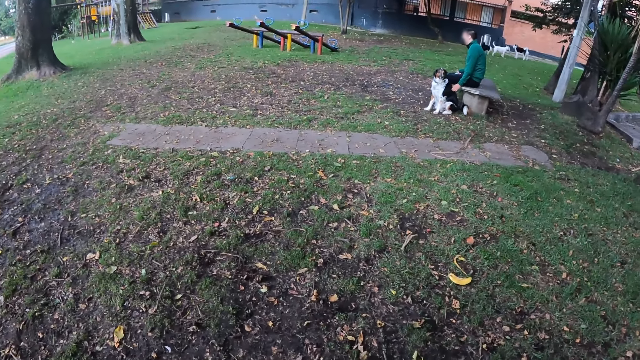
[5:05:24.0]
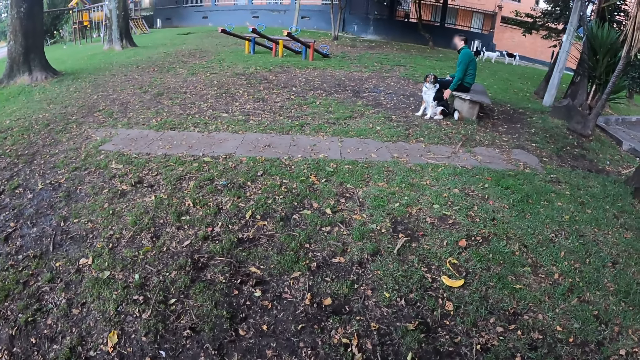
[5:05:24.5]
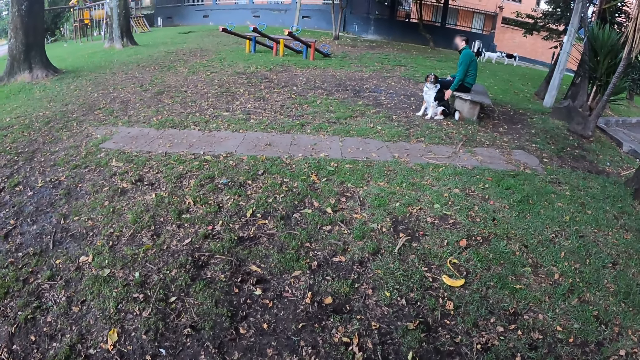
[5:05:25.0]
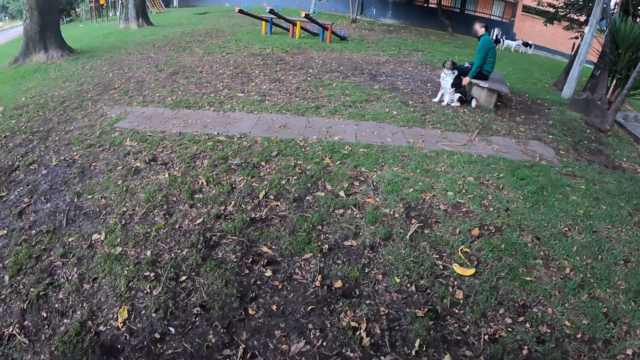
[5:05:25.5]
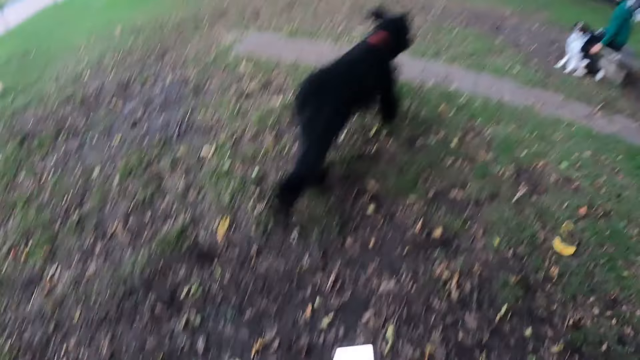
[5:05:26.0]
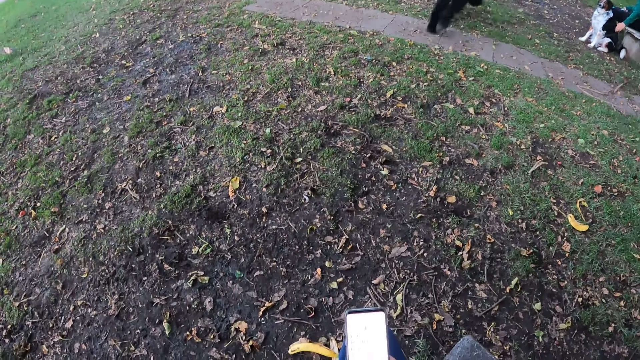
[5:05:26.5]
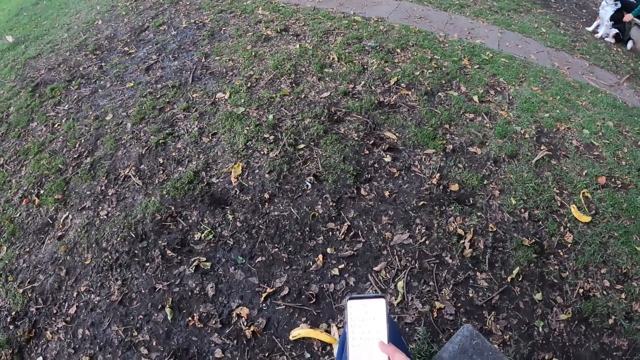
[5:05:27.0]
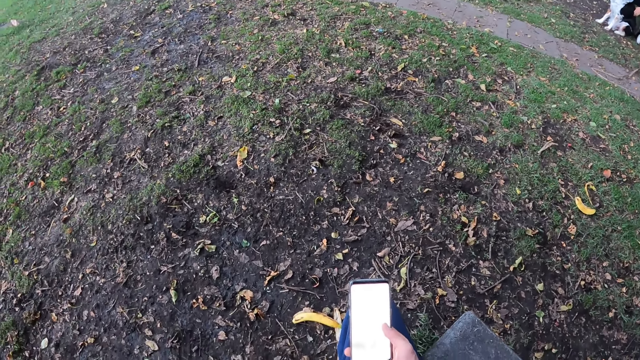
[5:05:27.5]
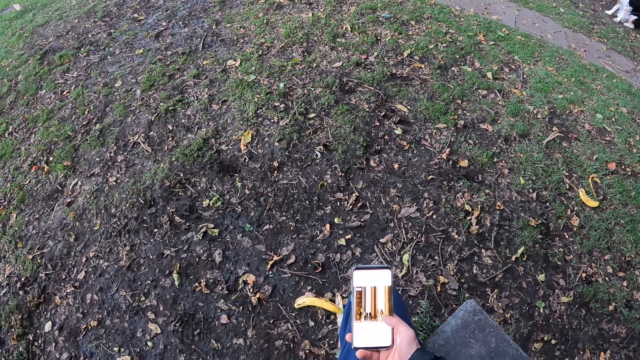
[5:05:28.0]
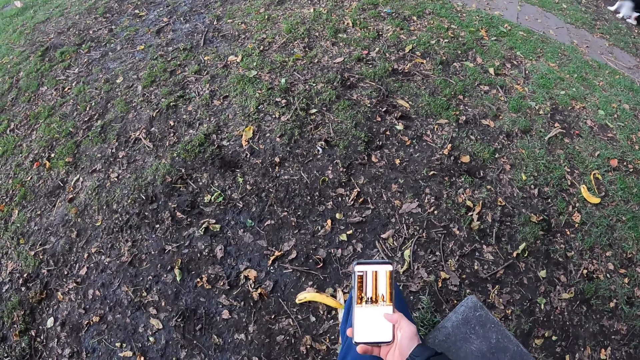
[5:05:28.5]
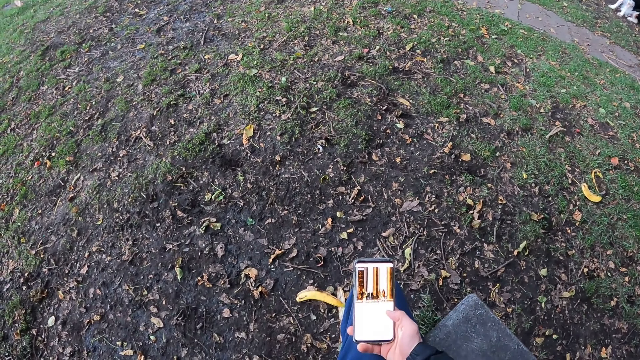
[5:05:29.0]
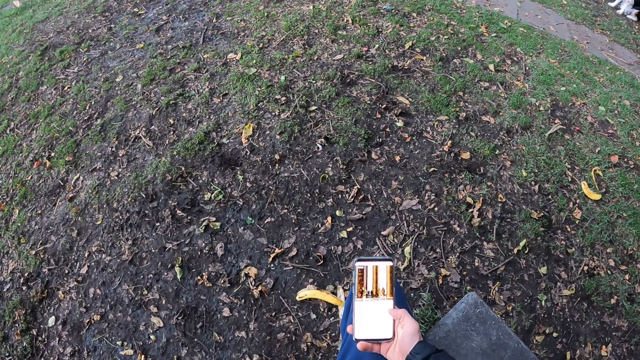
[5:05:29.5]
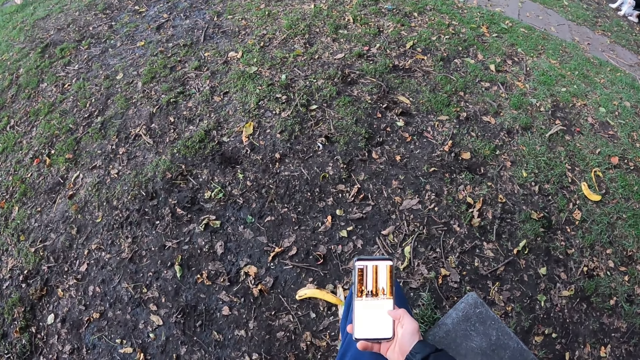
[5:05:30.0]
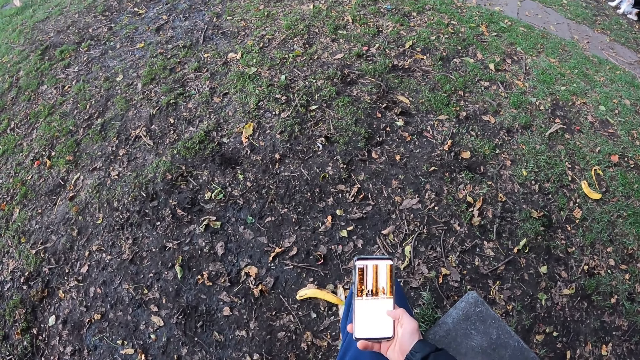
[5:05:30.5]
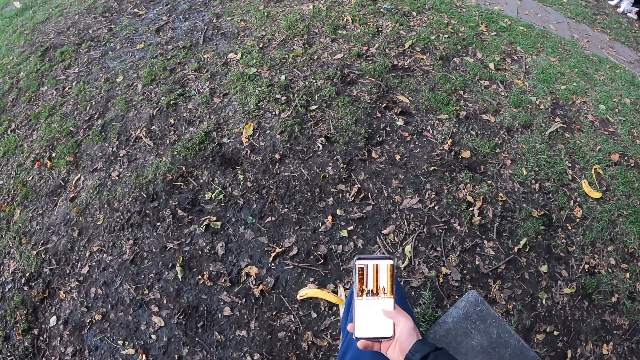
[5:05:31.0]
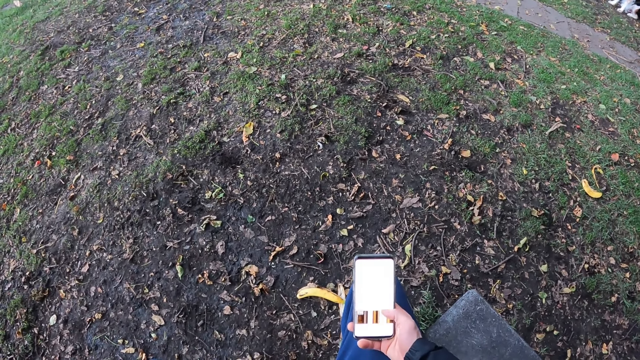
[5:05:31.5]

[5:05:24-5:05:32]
The camera wearer checks the phone.

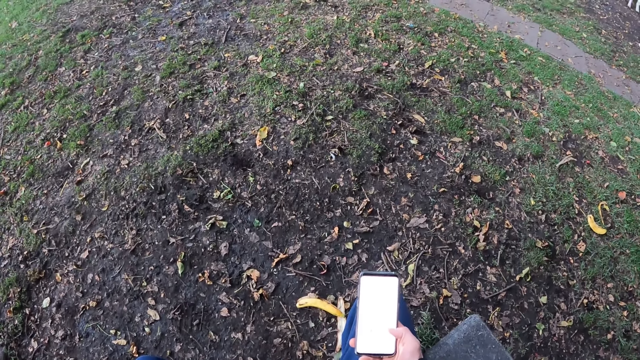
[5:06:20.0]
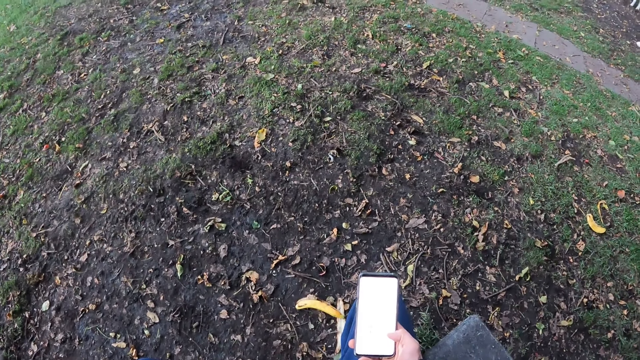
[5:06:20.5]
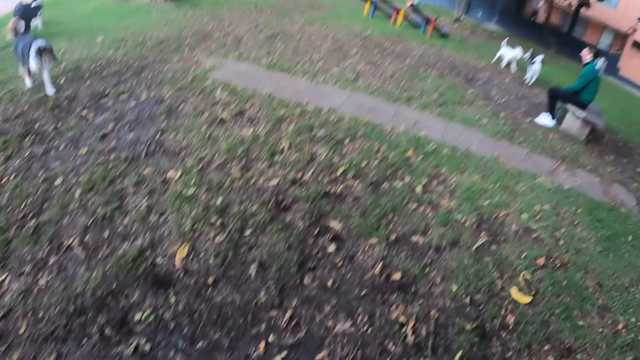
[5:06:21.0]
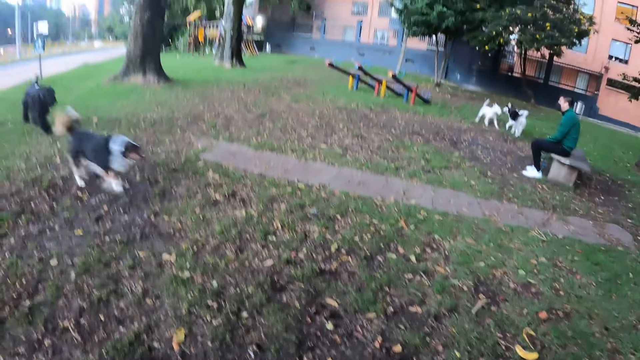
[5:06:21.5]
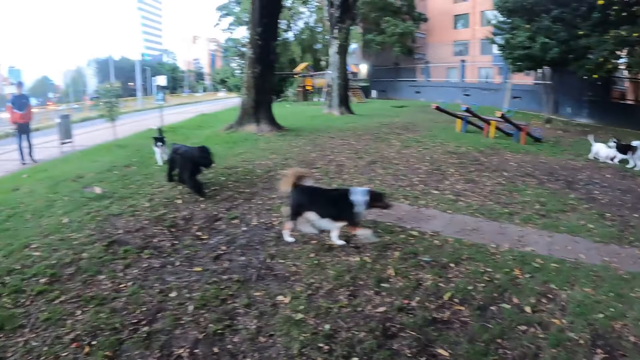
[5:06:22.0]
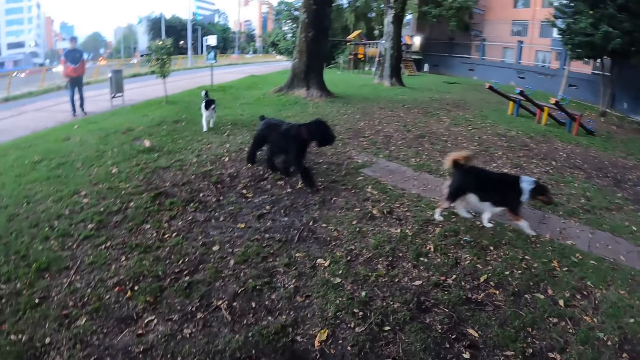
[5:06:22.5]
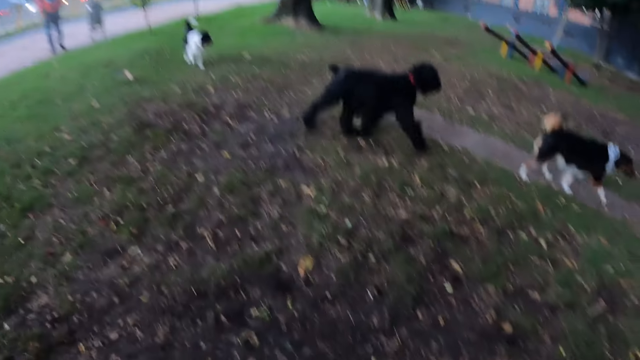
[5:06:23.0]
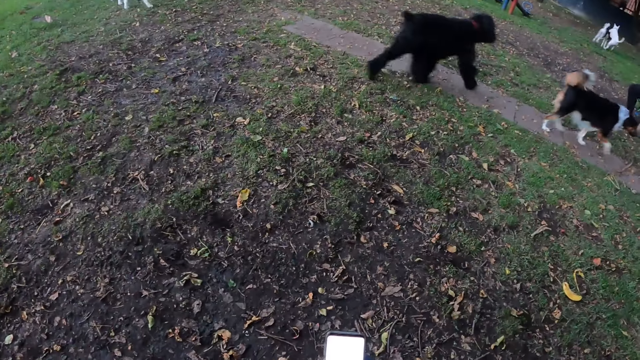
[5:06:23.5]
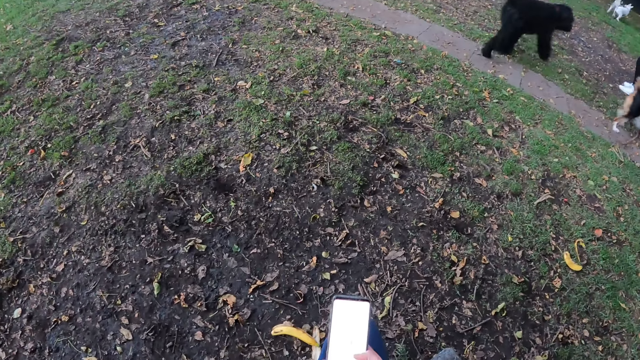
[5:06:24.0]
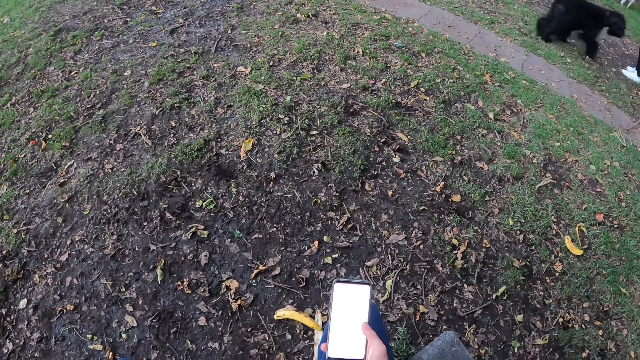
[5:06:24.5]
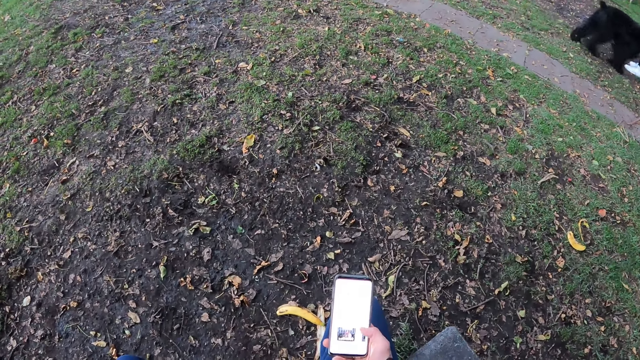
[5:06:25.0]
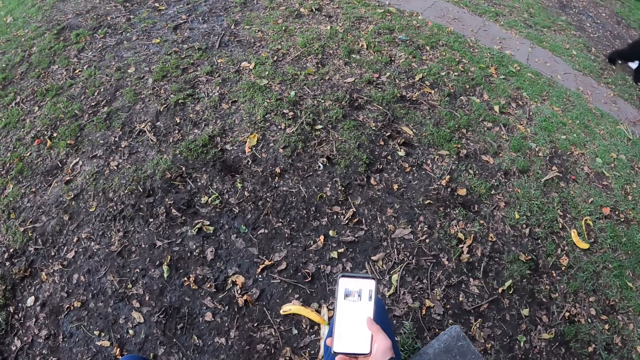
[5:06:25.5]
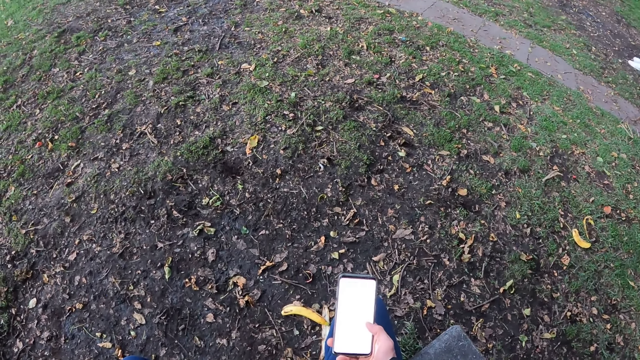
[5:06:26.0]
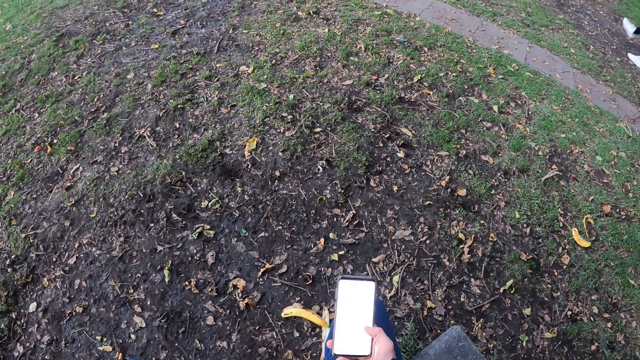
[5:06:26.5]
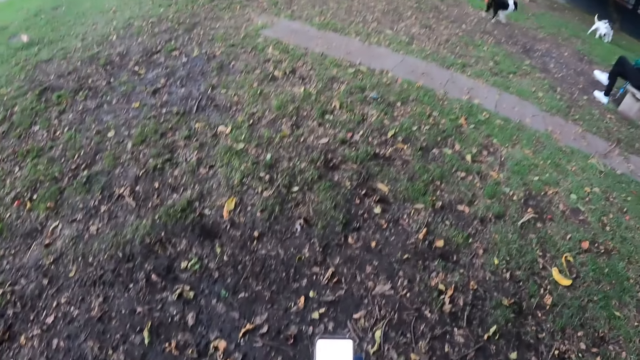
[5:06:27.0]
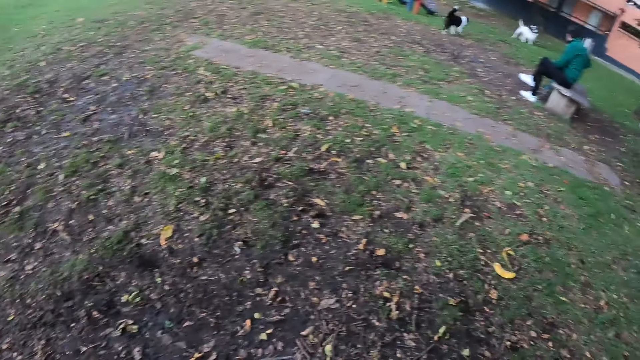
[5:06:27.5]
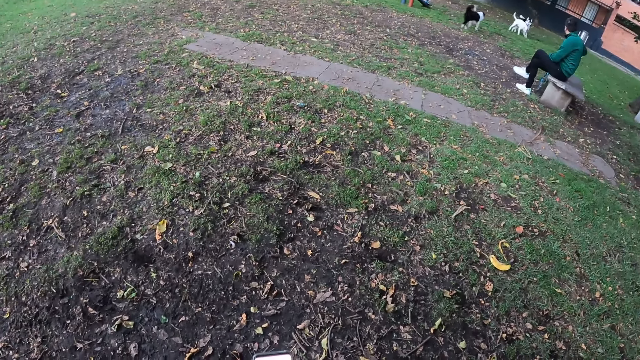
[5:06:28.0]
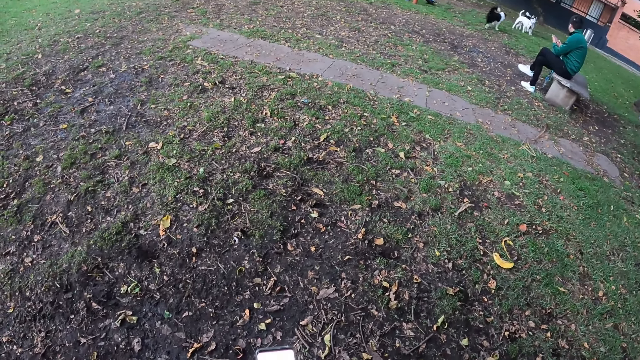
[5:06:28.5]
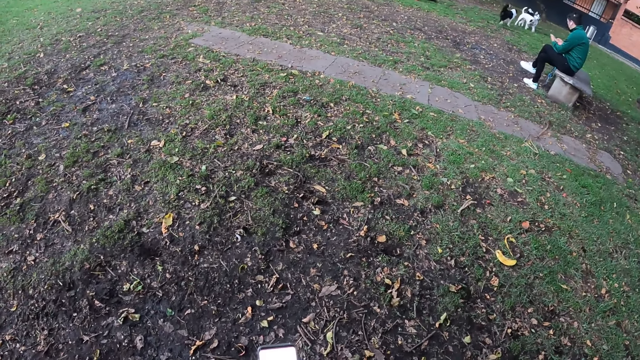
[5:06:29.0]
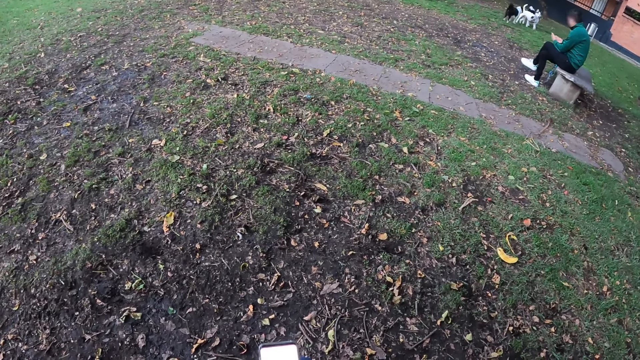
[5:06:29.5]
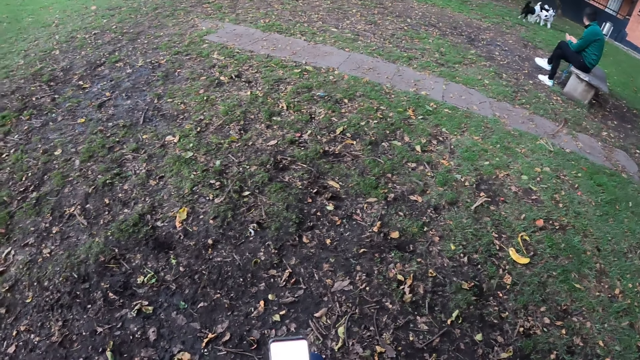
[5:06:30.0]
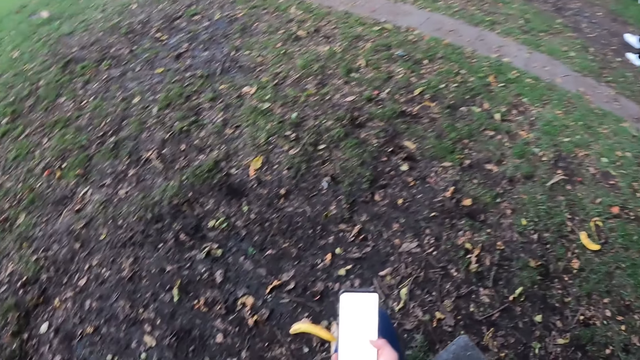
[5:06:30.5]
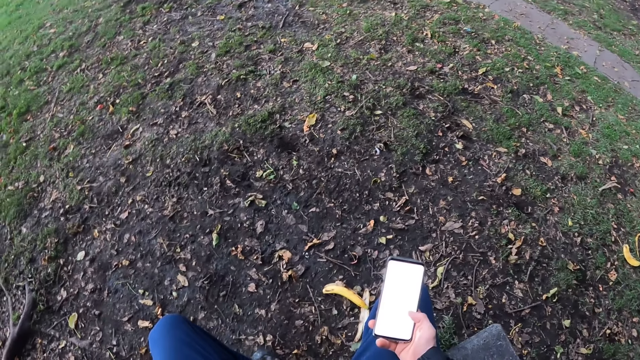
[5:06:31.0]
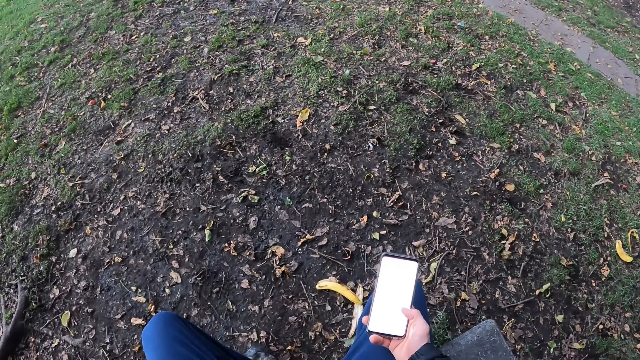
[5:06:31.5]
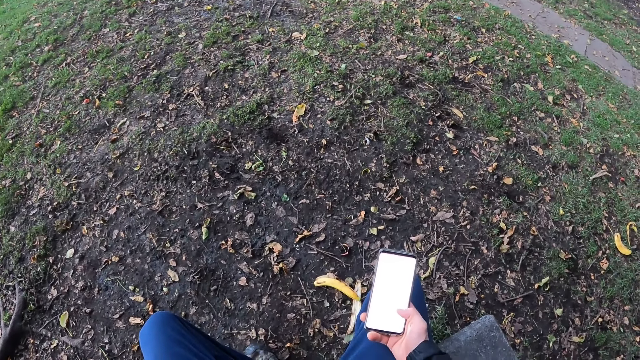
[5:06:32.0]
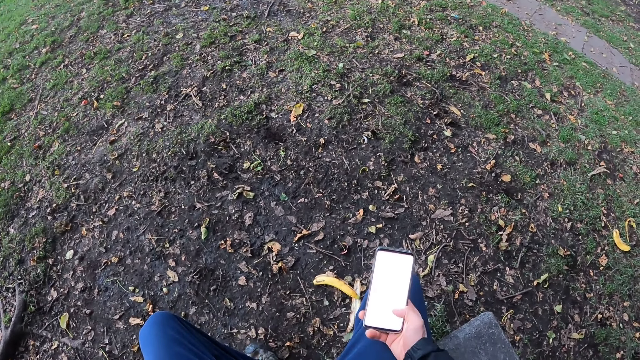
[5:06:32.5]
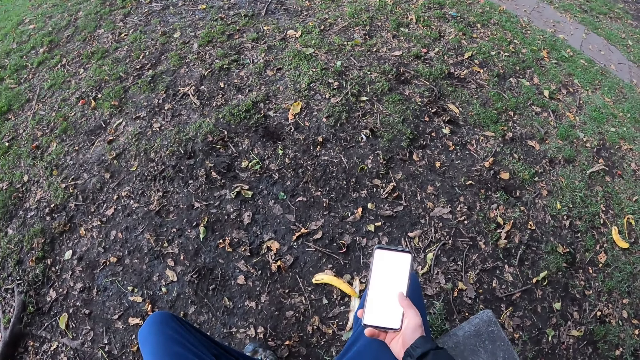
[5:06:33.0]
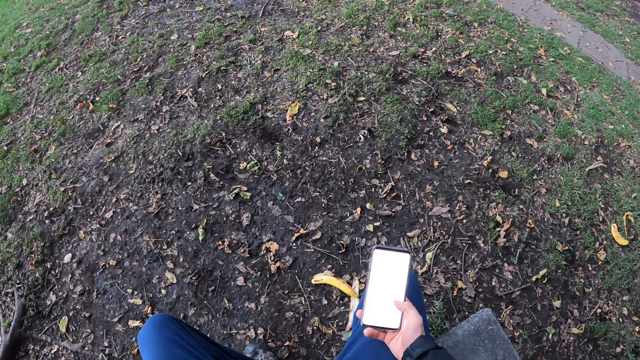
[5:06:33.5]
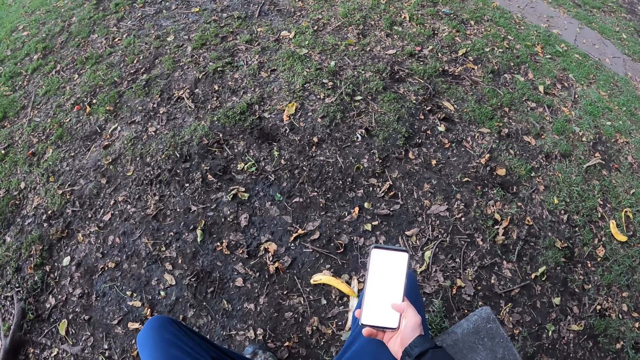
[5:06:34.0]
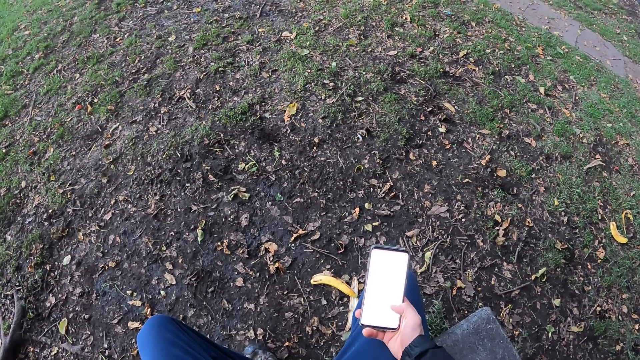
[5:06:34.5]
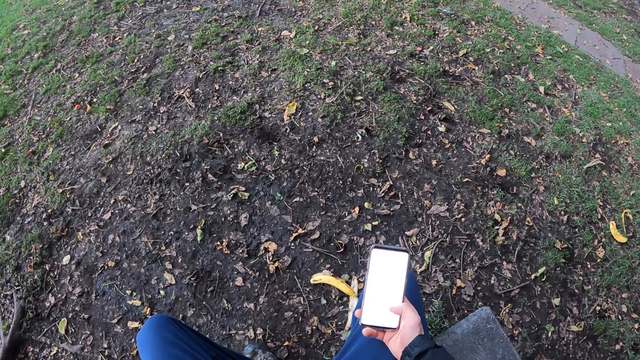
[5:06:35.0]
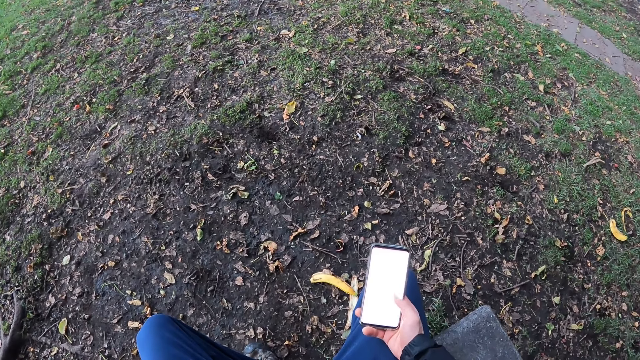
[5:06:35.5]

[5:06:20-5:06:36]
A dog runs on a field. Another dog runs on the field. The camera wearer looks at the dogs. A third dog runs on the field. The camera wearer operates the phone with his right hand. He looks at the dogs. A man brings a phone from his jacket pocket with his right hand. The man operates the phone with both hands. The camera wearer operates the phone.
